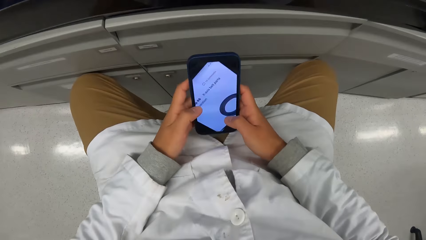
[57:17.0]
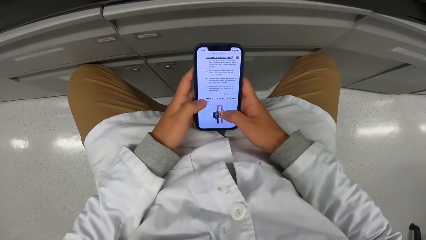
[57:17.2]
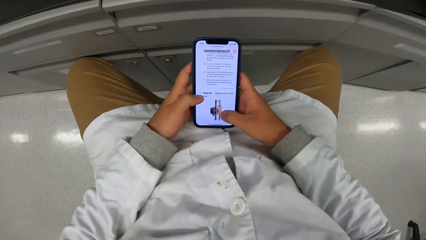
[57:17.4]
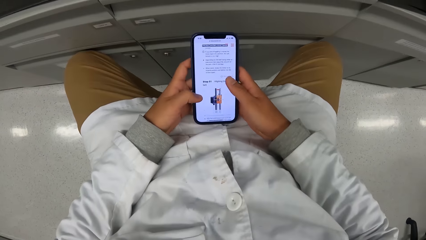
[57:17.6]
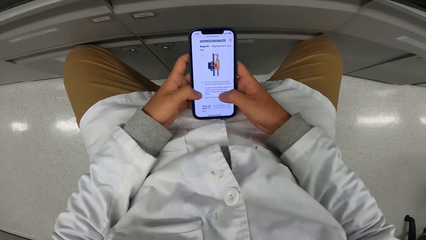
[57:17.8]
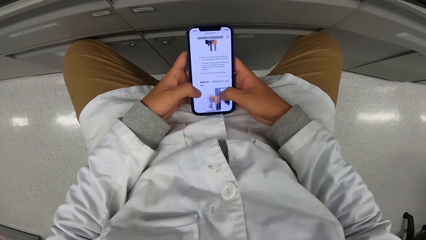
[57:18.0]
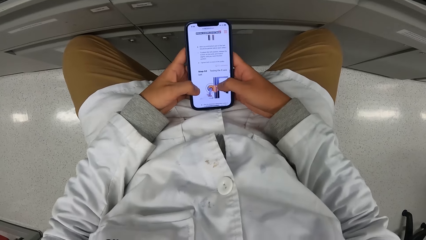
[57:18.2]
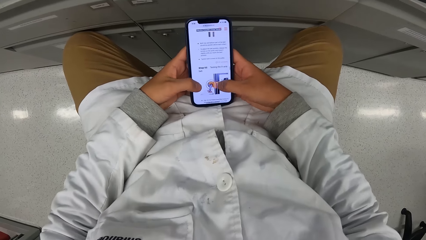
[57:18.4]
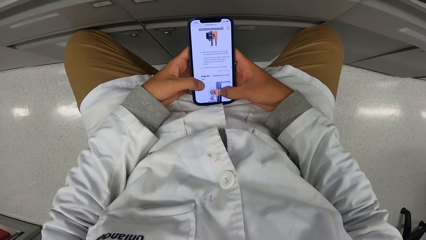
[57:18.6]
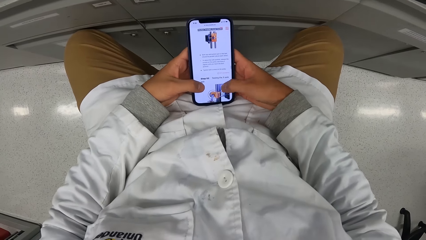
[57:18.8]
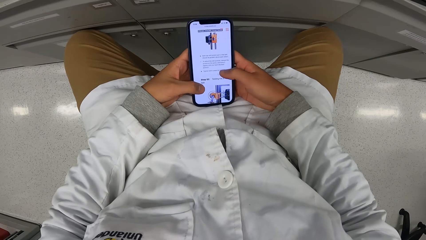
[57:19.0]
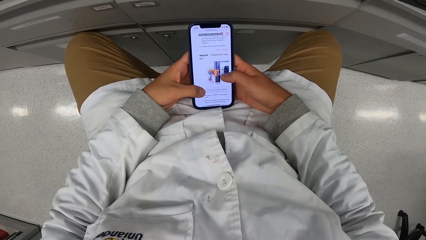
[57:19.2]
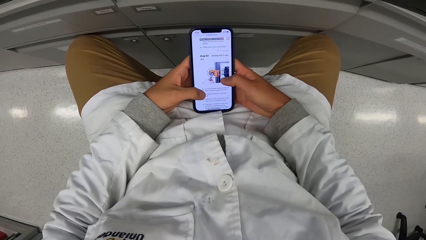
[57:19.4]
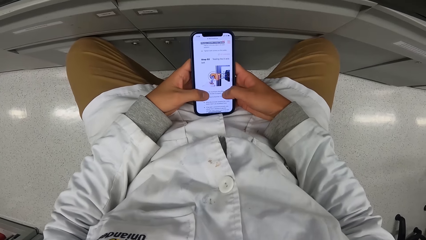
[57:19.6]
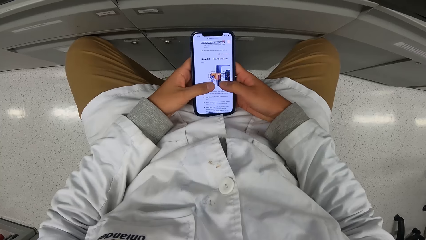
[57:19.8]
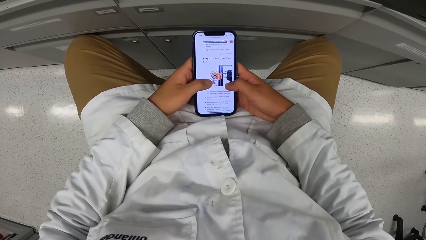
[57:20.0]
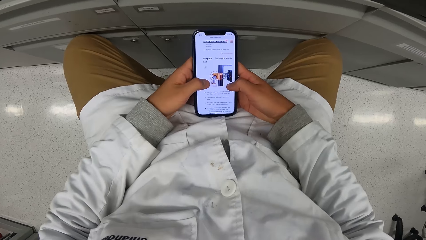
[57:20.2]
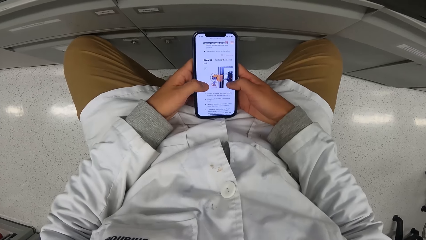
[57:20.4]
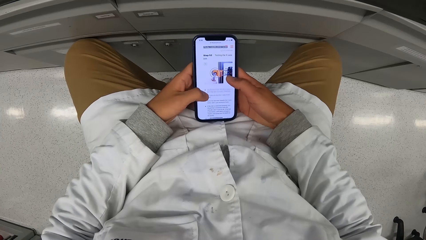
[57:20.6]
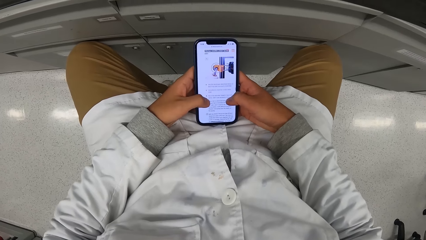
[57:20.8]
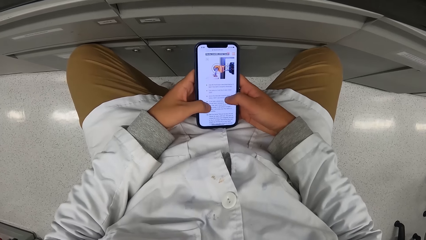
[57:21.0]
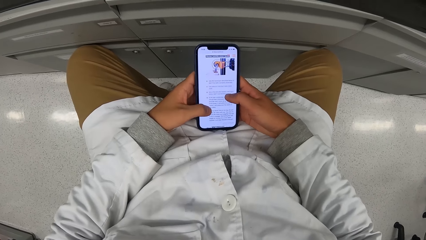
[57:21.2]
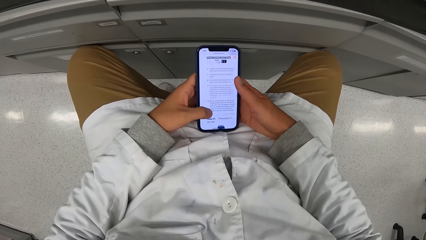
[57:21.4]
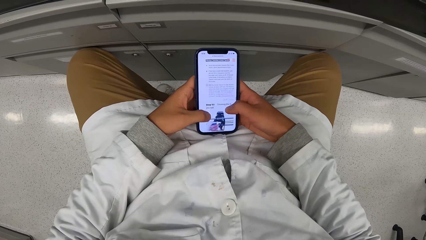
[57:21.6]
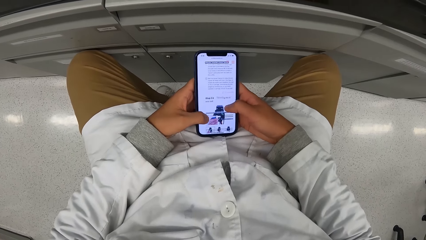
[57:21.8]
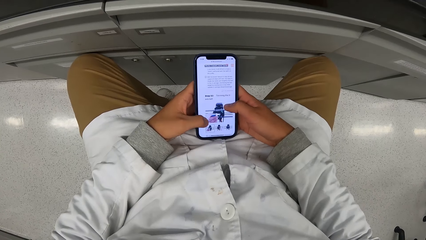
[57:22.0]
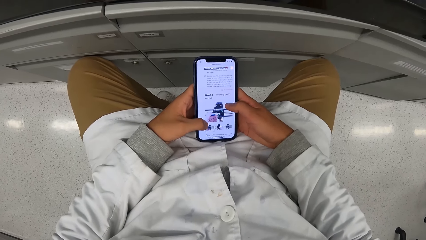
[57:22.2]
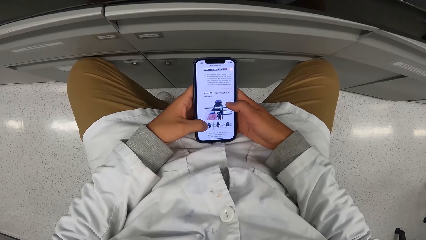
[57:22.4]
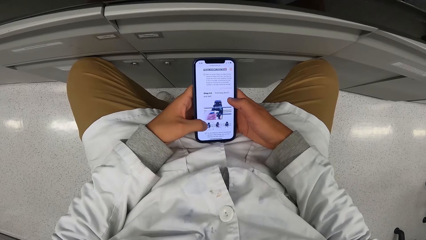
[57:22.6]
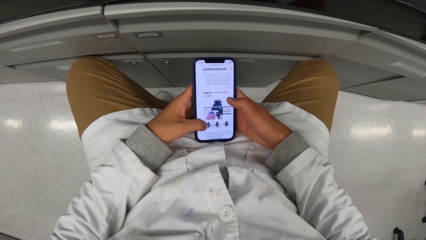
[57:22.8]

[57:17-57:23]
The camera wearer operates the phone in his hand with both hands.

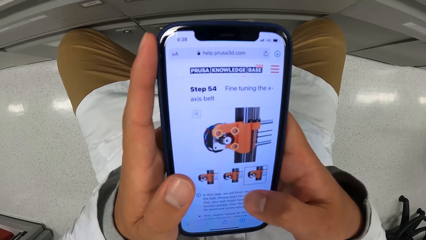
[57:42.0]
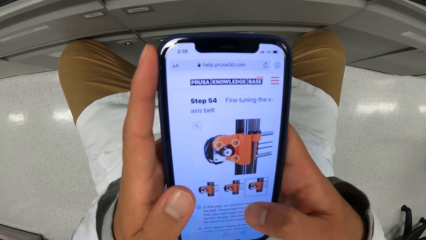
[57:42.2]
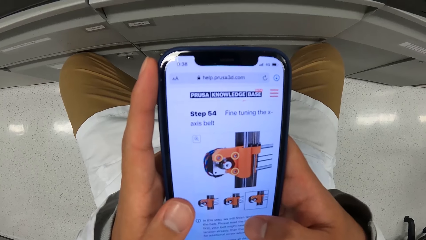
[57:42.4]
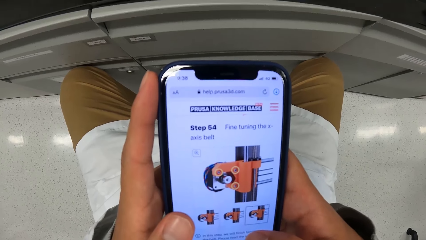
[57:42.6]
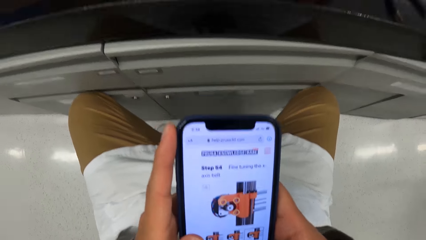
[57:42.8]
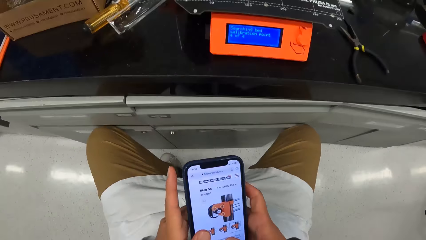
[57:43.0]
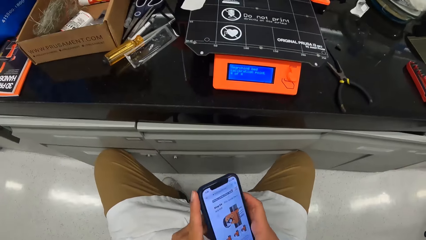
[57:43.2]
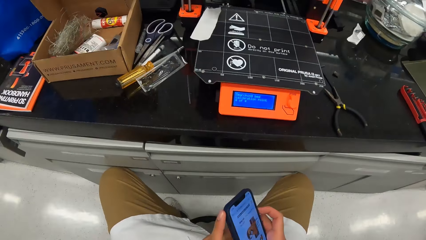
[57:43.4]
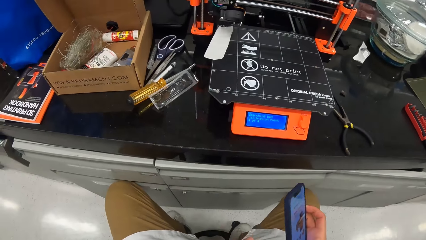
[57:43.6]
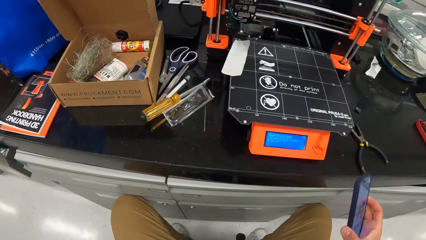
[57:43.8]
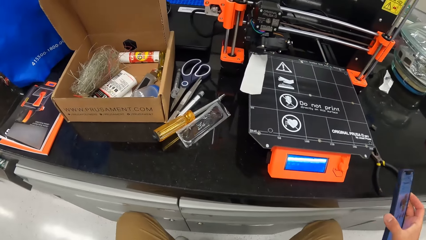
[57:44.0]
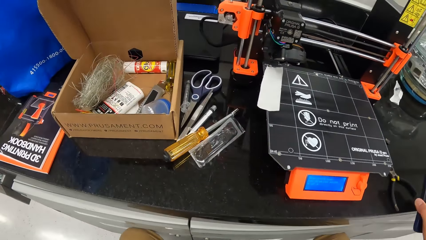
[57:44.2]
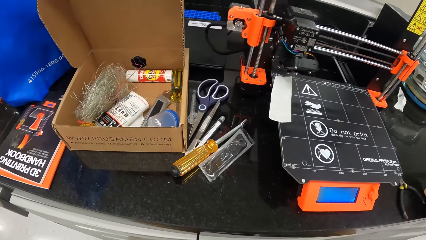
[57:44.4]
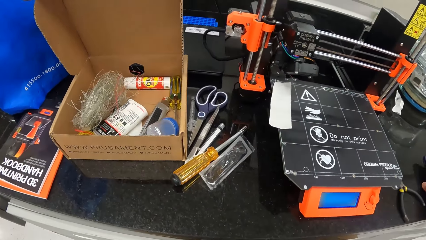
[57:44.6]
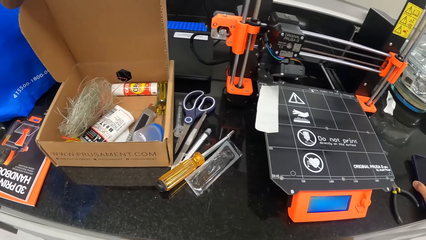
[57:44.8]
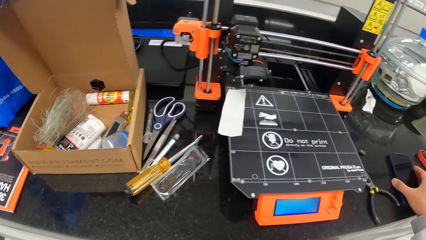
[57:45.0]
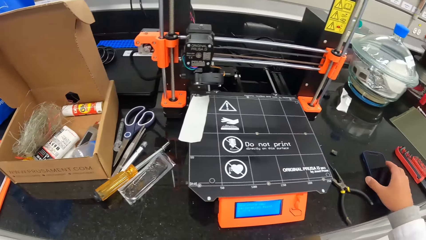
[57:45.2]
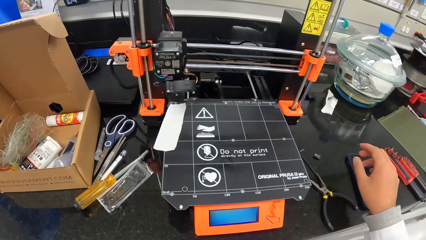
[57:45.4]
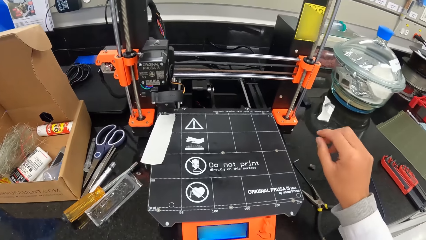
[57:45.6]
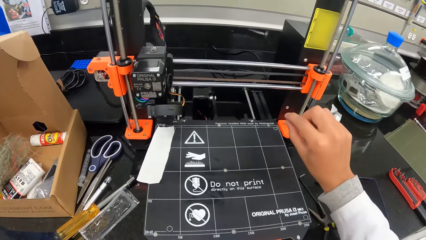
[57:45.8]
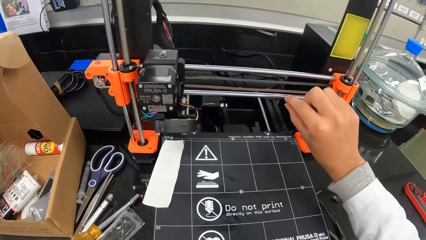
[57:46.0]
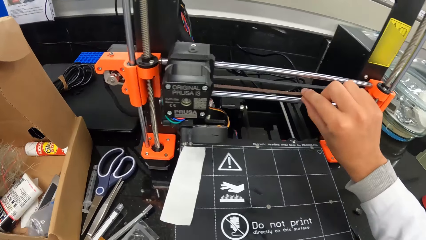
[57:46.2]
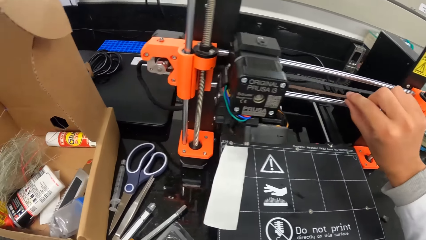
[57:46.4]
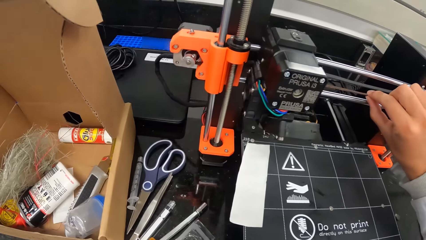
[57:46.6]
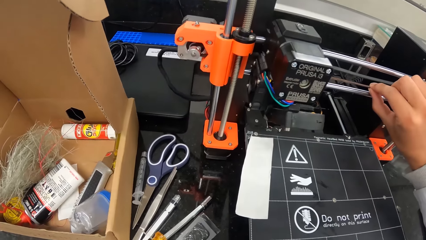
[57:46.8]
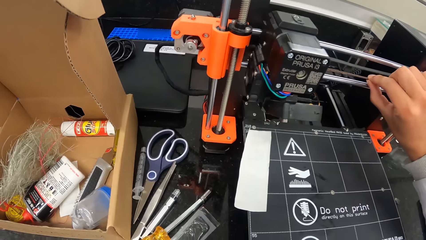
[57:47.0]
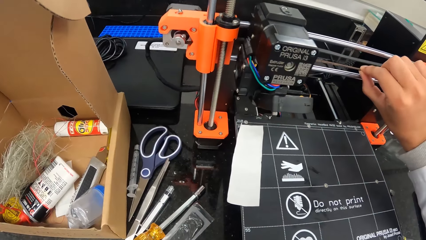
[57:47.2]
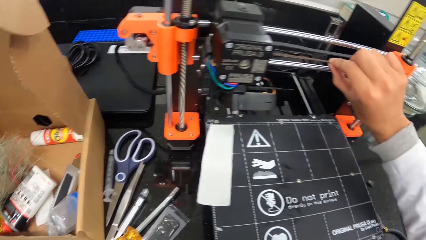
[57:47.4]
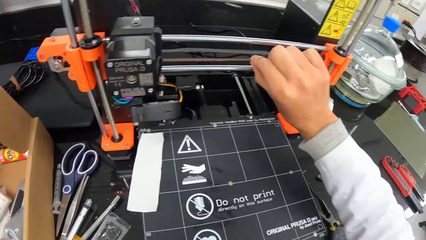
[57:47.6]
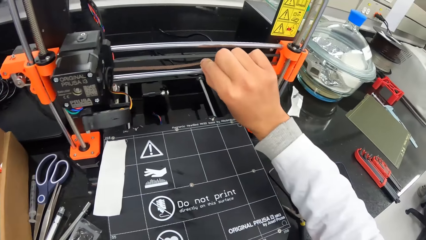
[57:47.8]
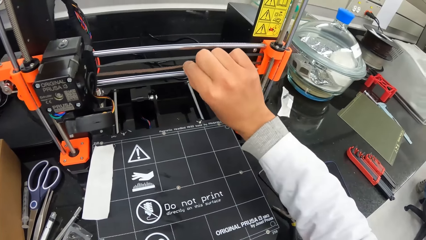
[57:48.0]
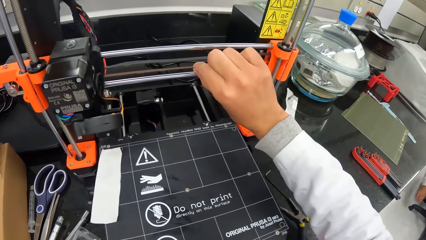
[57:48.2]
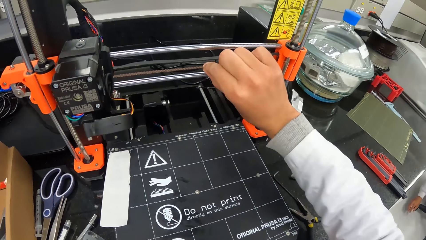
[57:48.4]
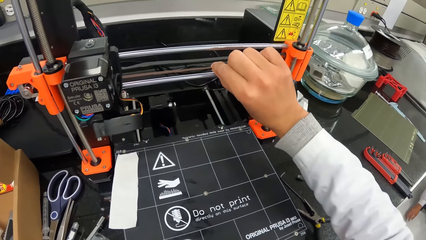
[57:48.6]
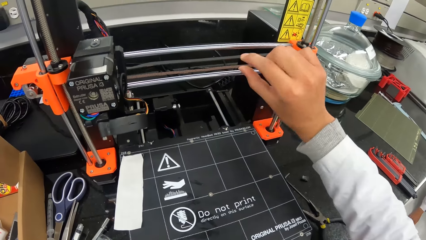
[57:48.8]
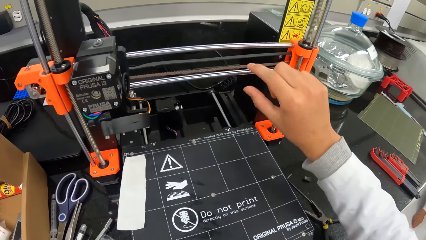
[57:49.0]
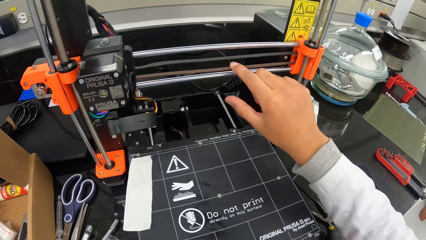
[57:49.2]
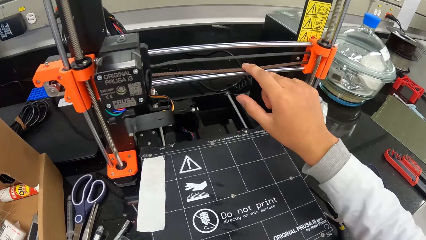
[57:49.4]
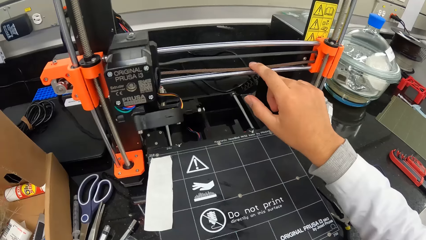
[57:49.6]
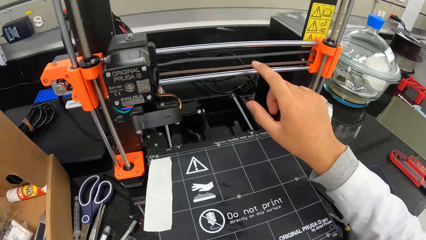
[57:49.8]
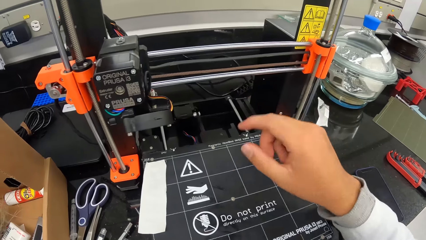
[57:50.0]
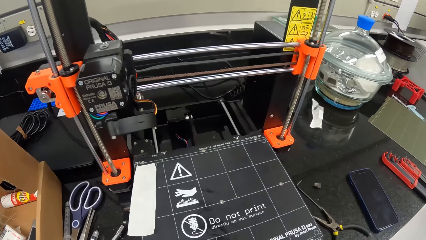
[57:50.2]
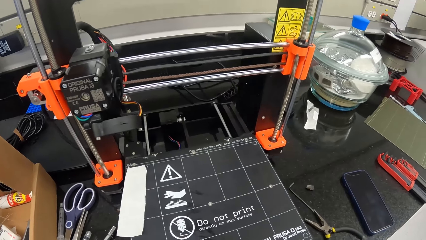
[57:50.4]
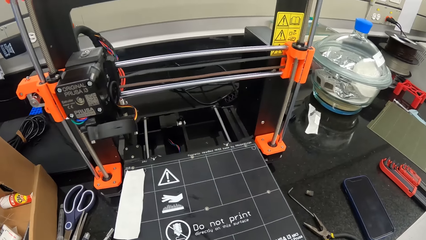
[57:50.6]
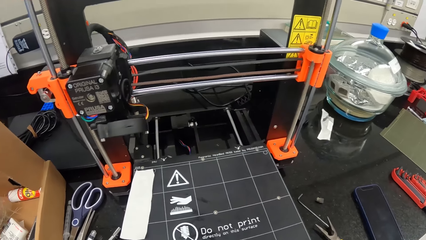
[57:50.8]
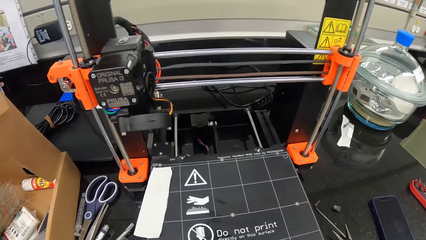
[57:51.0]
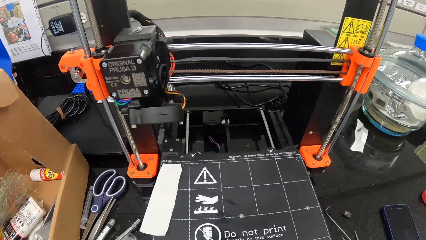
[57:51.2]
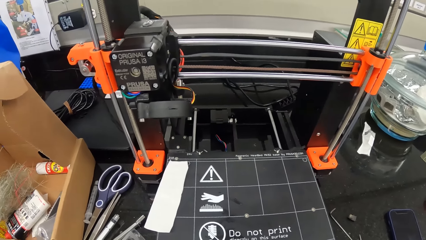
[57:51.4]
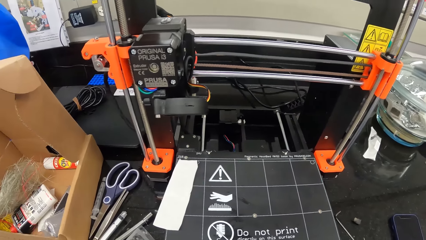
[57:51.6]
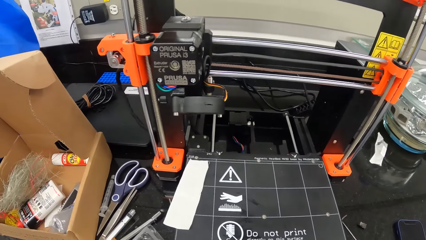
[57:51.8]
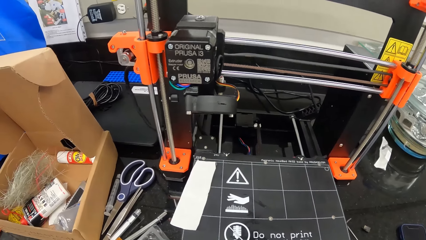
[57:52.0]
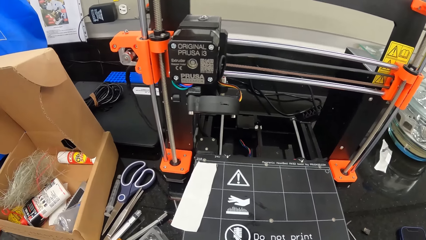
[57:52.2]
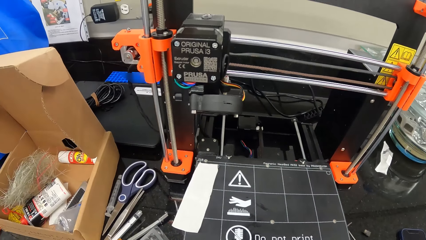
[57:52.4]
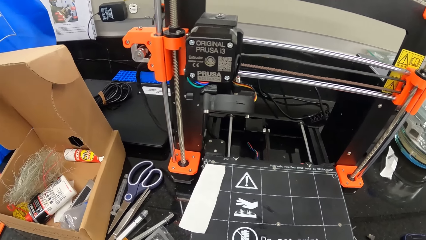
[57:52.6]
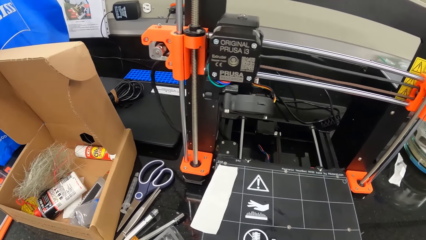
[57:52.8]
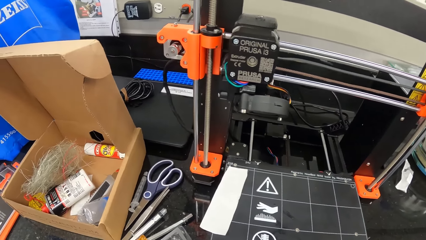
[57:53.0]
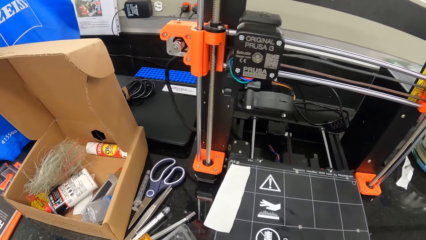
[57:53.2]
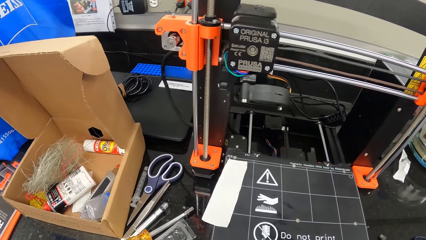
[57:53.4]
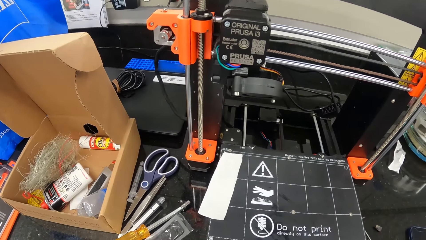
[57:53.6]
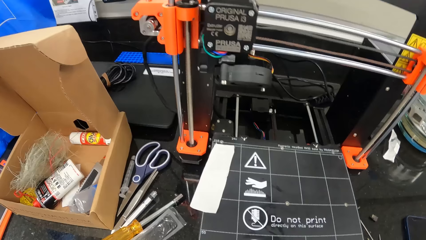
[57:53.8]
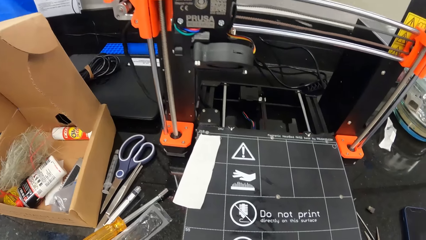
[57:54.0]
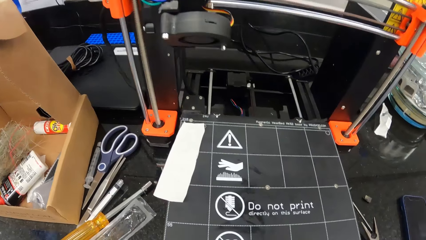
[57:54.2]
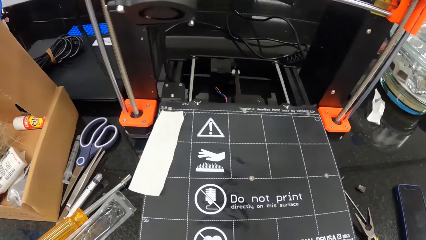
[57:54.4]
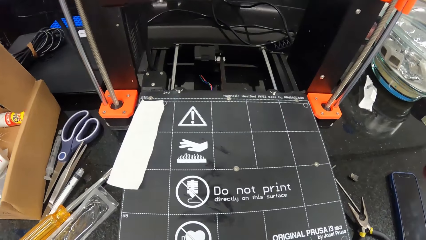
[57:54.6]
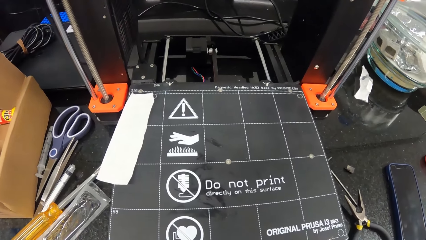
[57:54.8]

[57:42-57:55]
The camera wearer drops the phone in his right hand on the table. He adjusts a rope on the 3D printer with his right hand. He looks at the printer.
